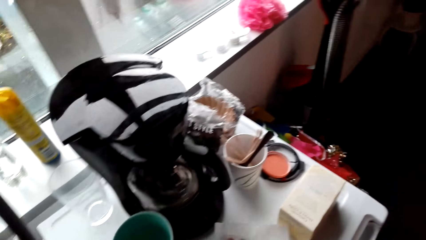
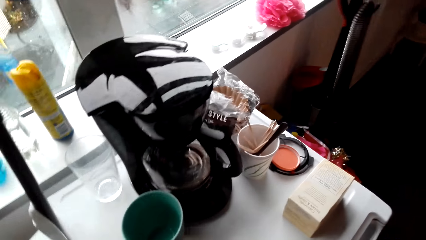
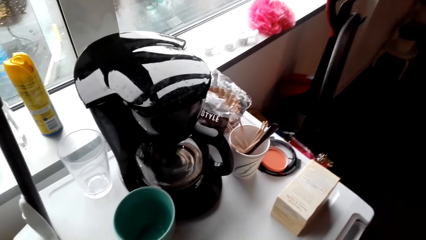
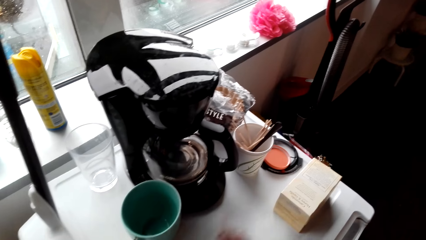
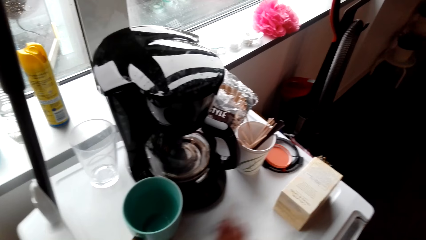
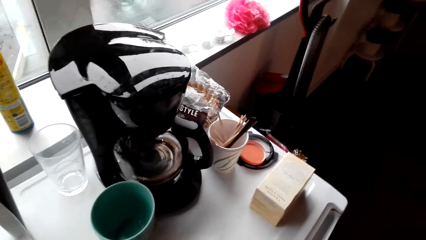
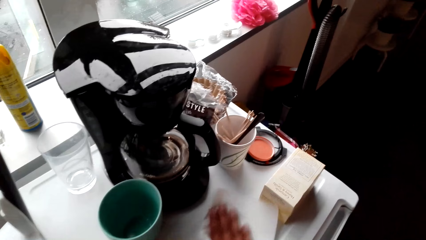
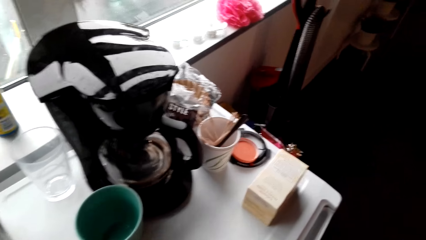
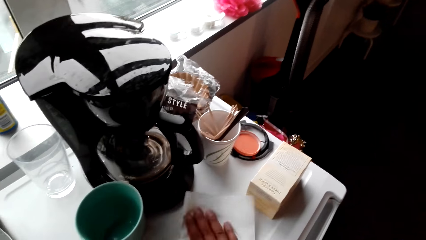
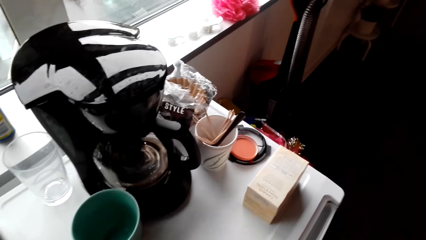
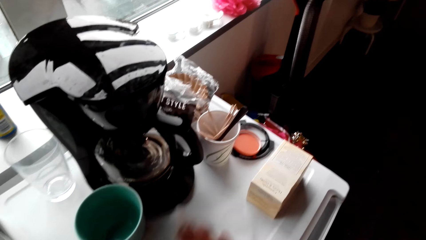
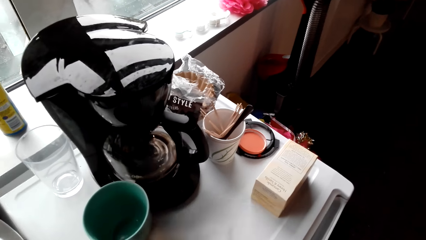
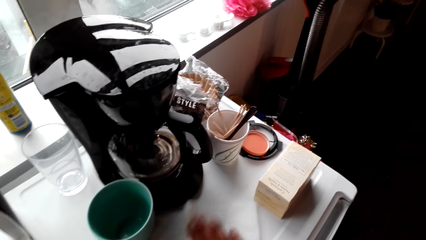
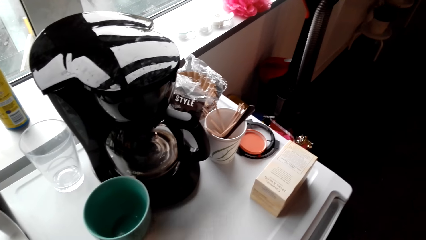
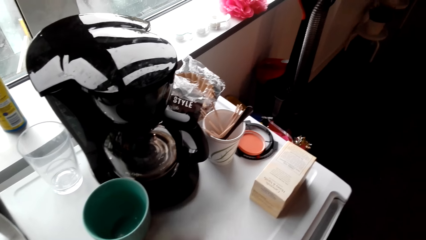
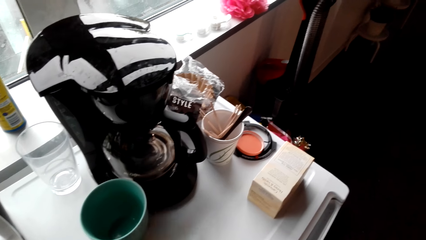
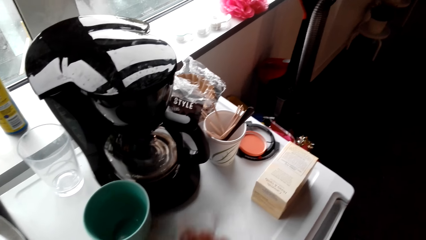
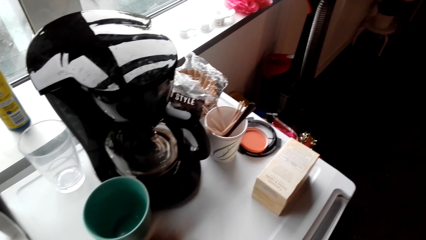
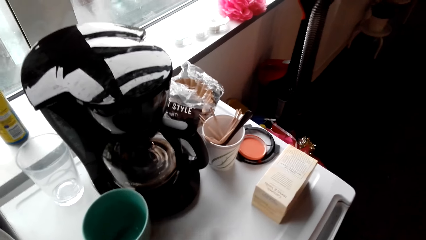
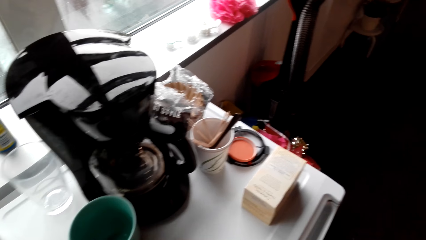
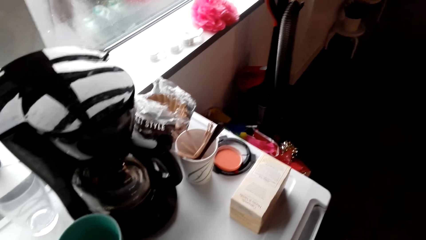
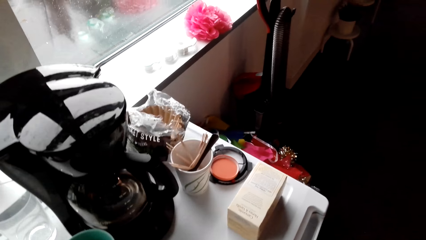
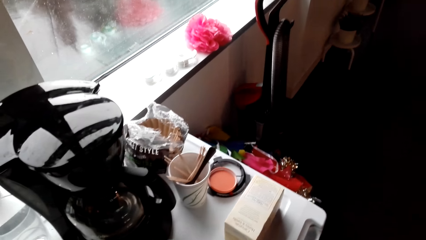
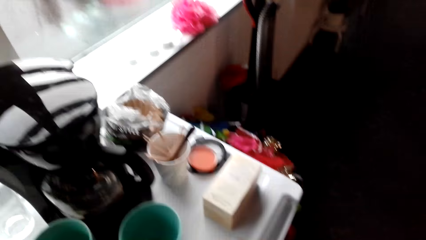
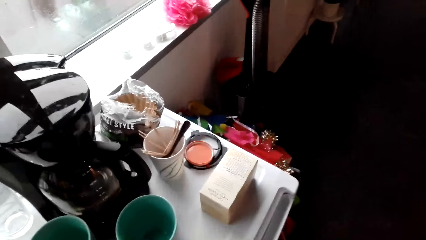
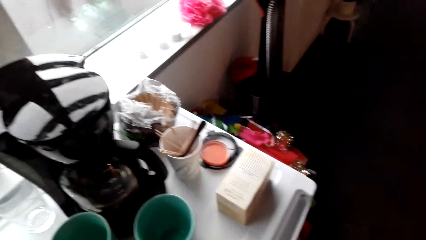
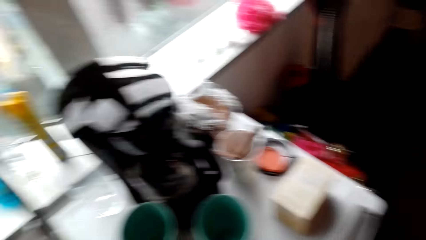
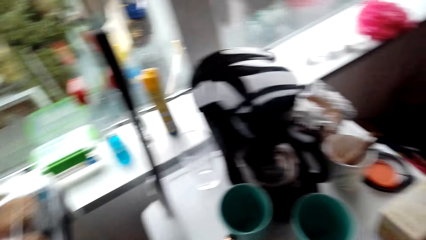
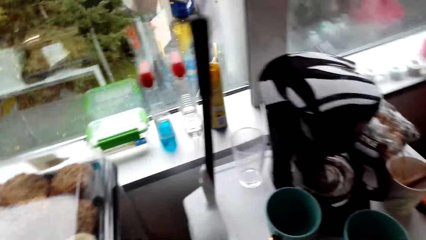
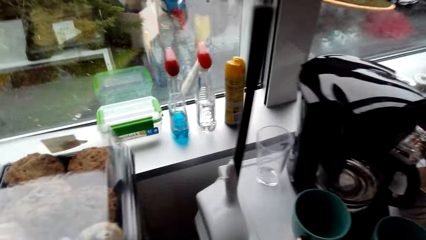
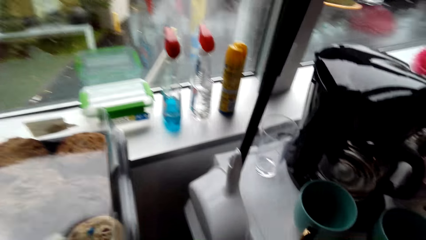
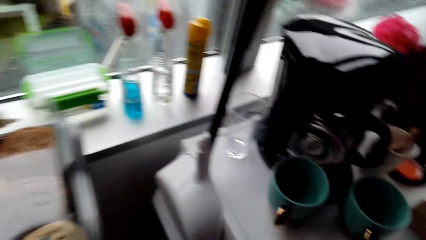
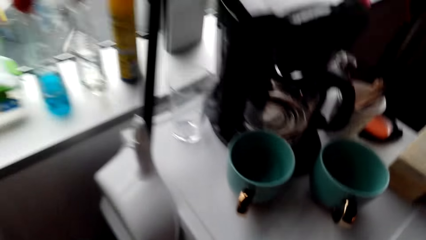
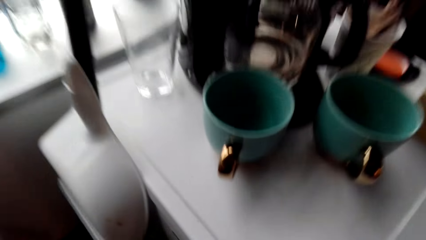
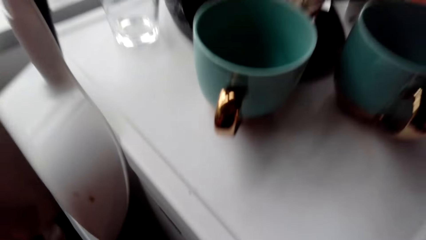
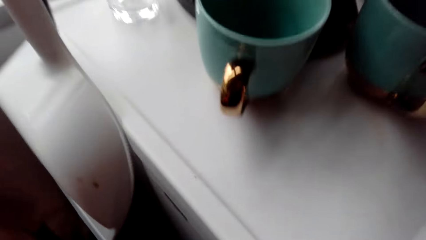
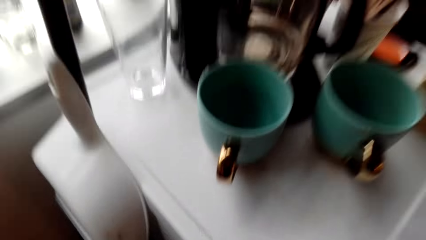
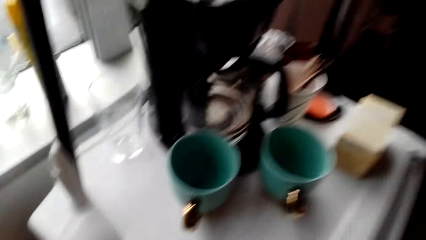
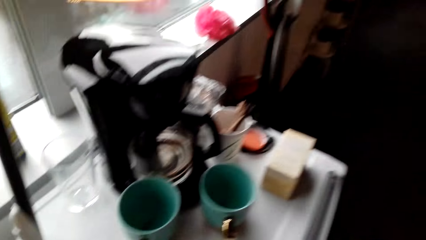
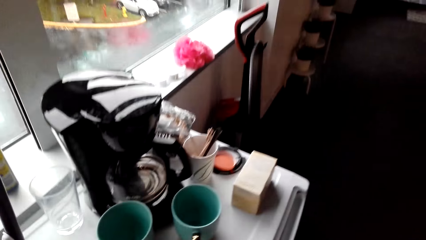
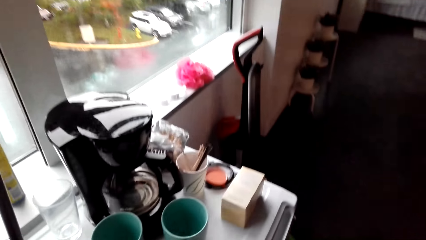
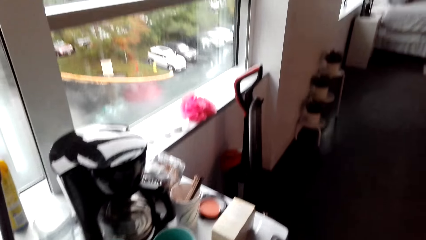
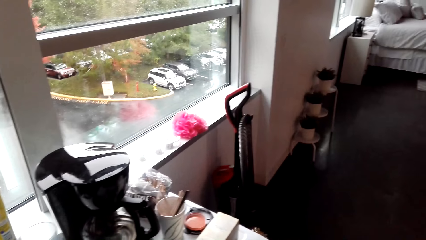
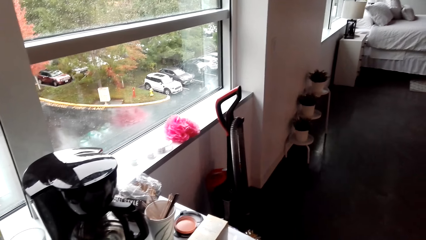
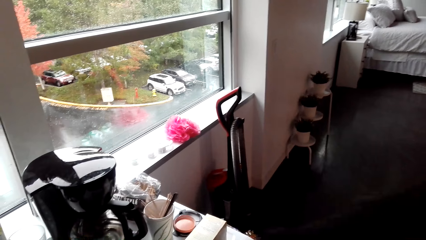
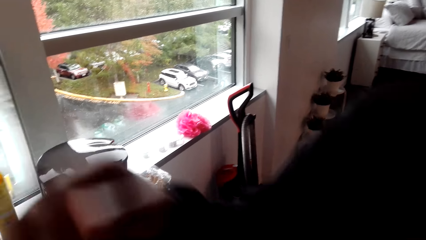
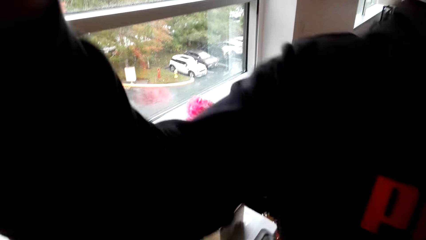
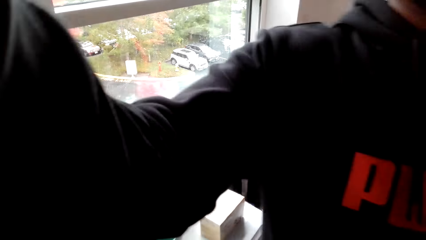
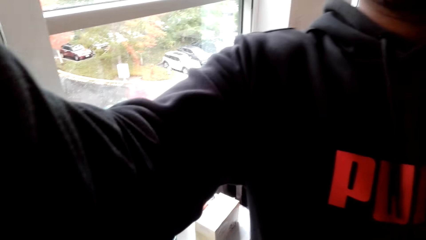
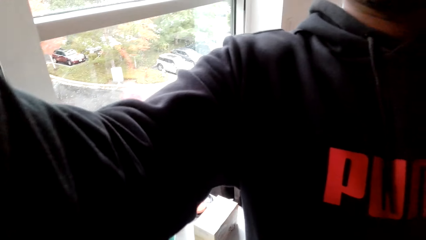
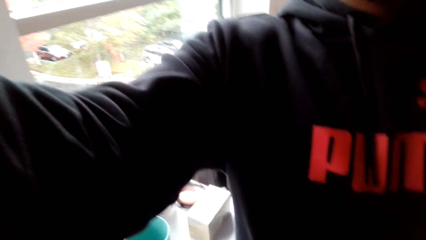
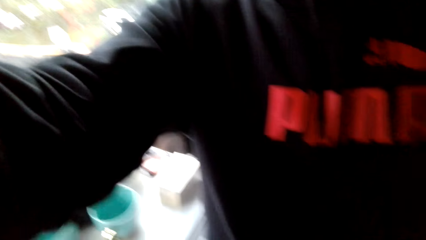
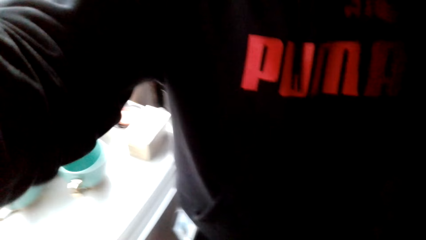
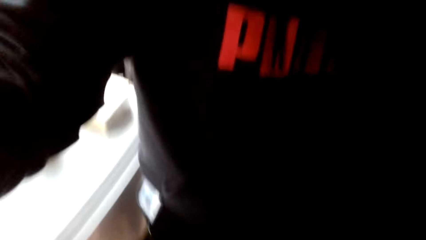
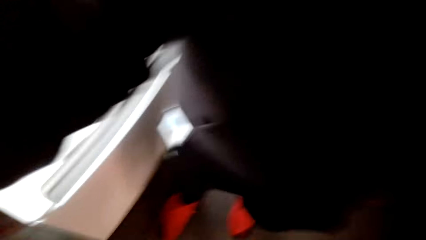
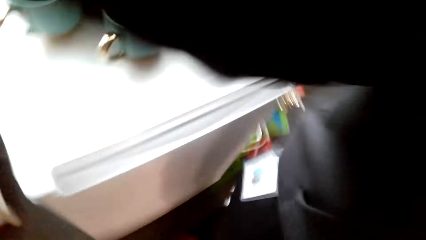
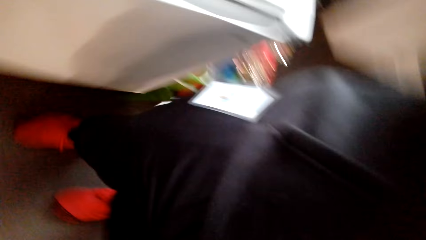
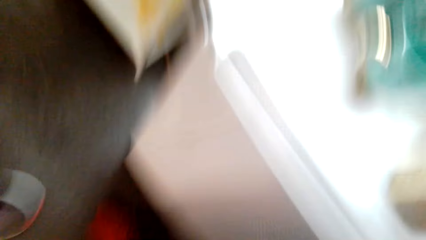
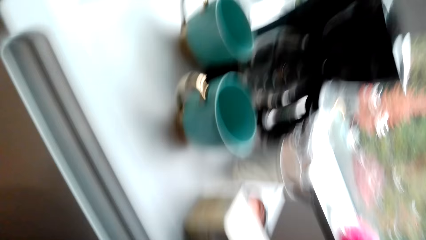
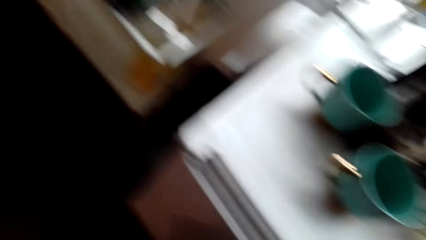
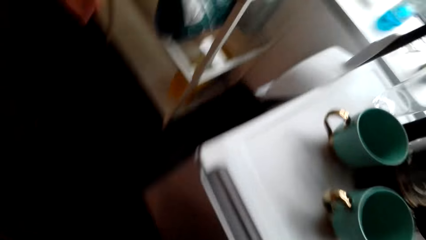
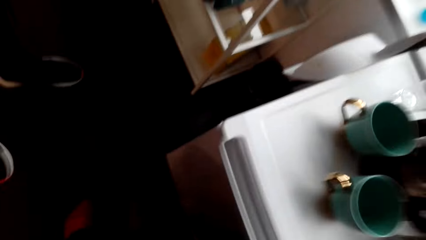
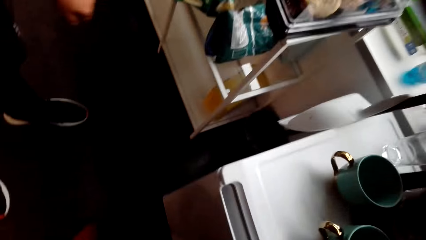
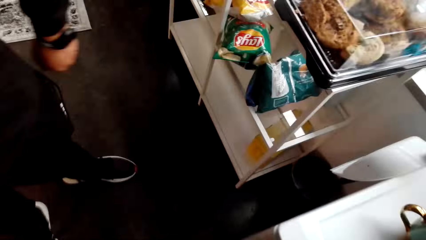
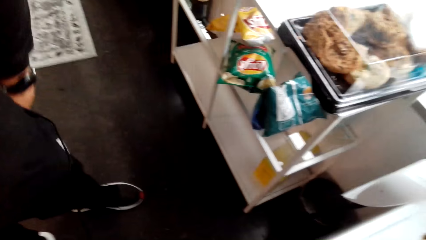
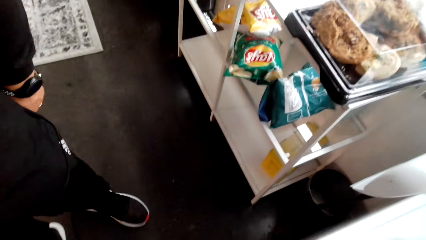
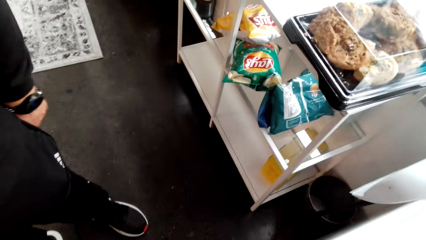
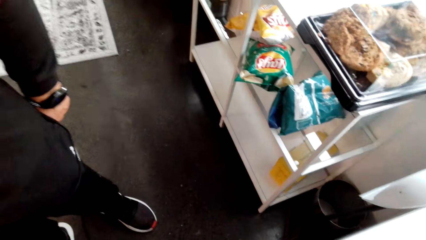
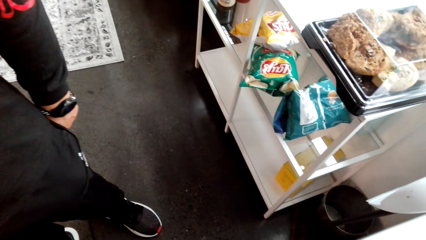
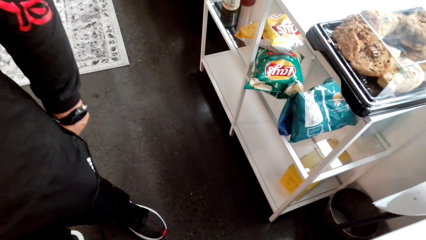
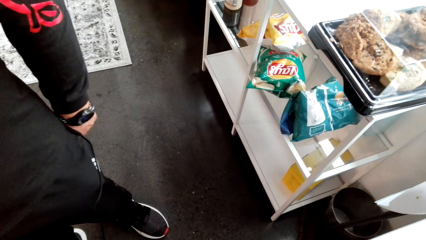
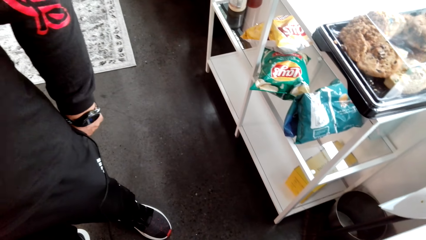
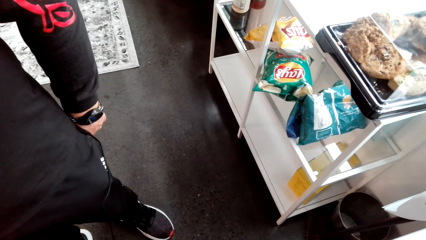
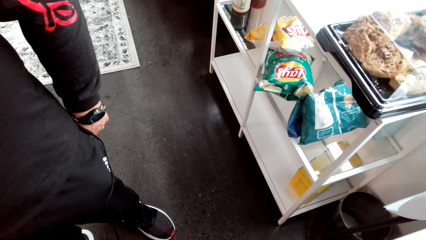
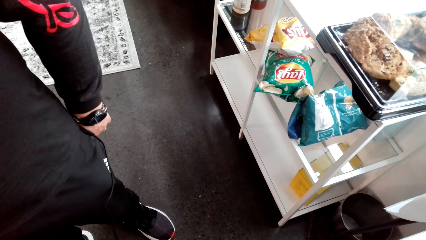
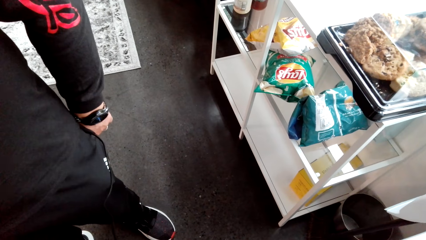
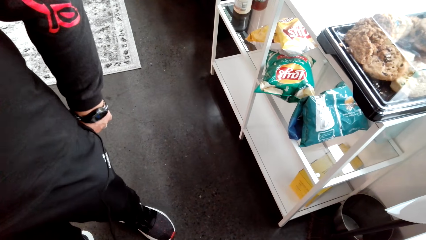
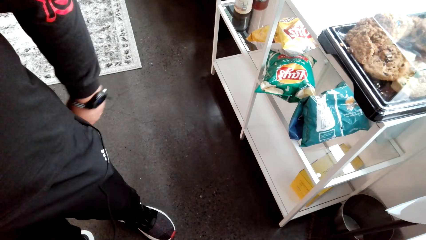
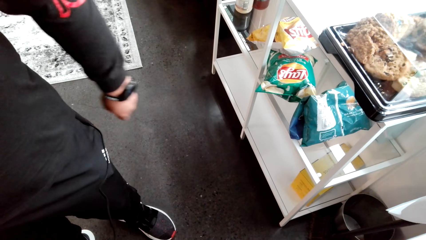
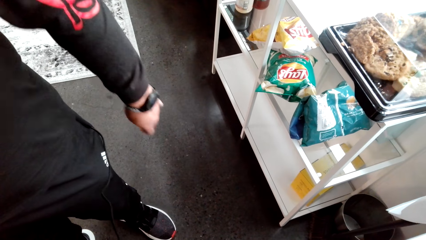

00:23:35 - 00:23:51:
The camera wearer wipes the surface. They look around. A person takes the head camera from the camera wearer. The person lifts hands. The camera wearer looks at the person.
